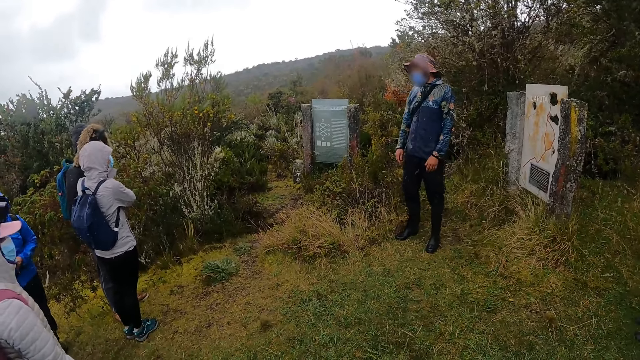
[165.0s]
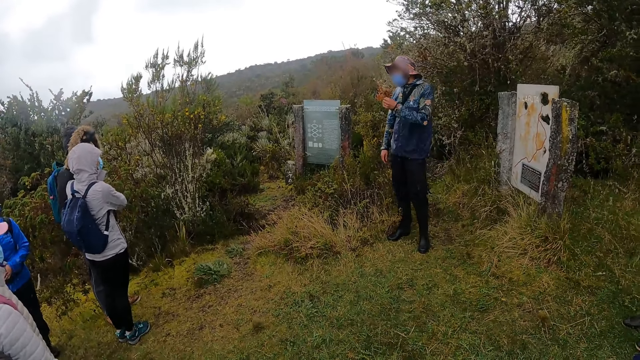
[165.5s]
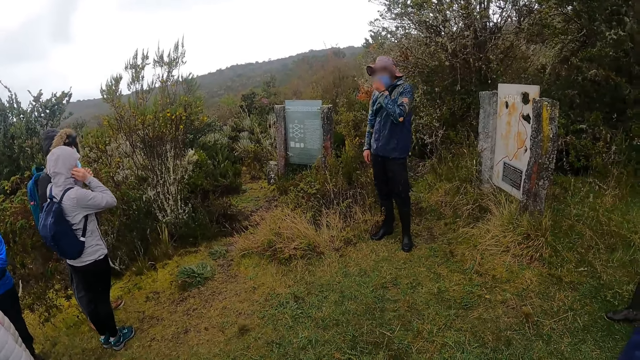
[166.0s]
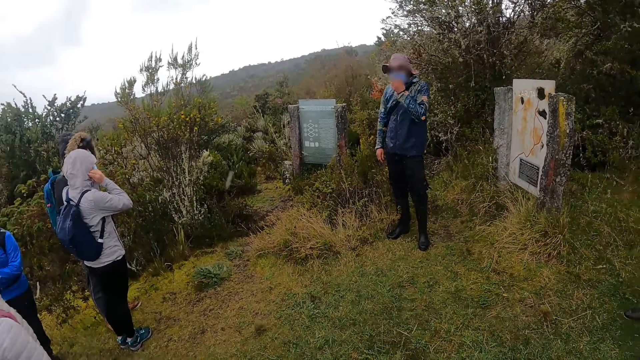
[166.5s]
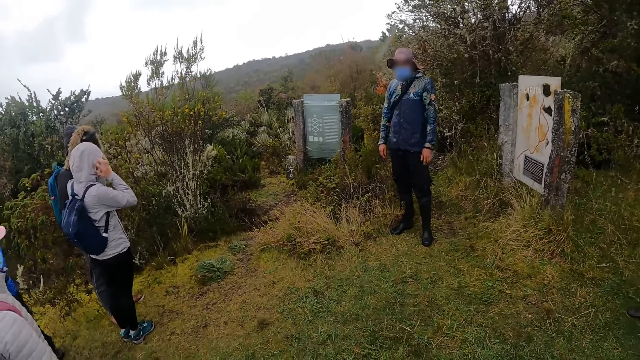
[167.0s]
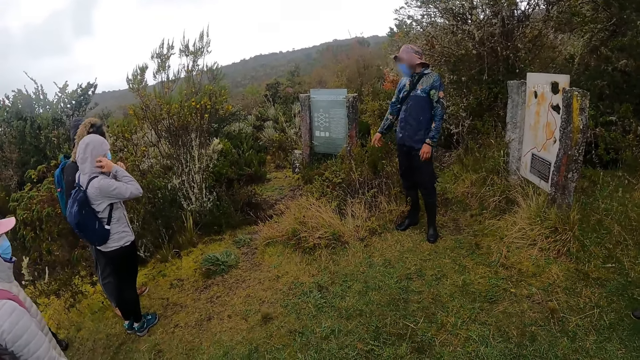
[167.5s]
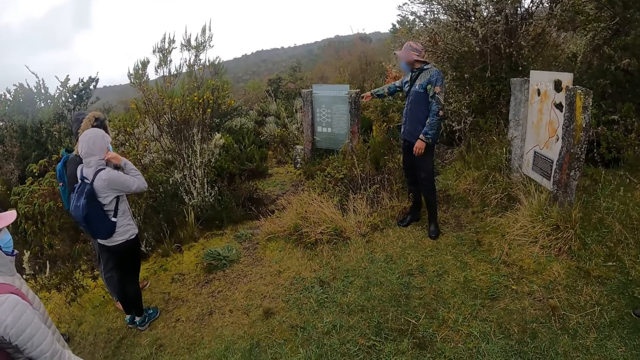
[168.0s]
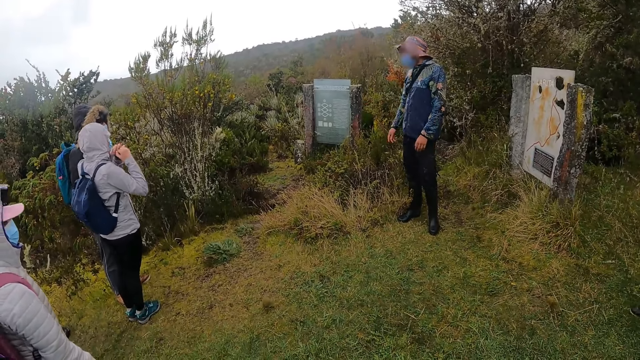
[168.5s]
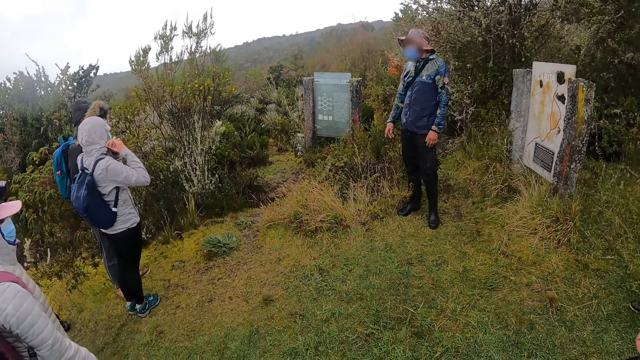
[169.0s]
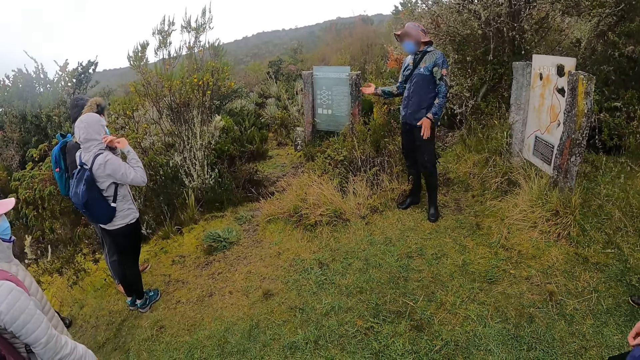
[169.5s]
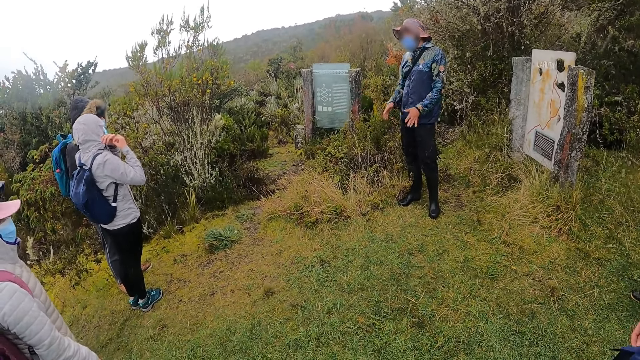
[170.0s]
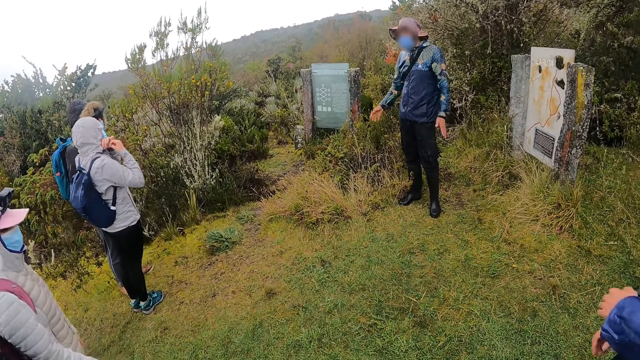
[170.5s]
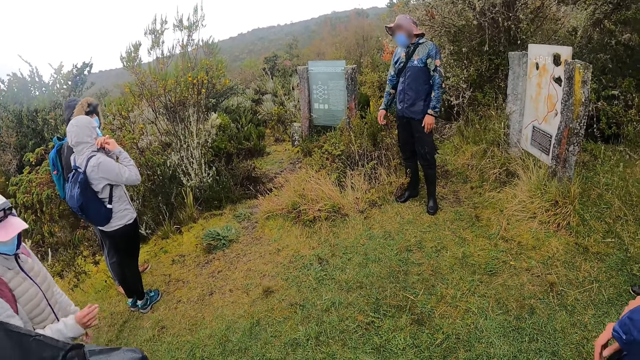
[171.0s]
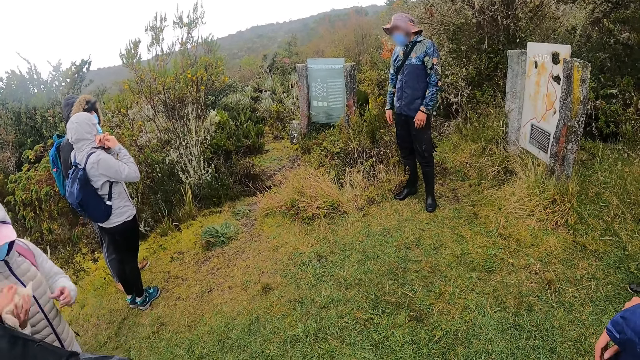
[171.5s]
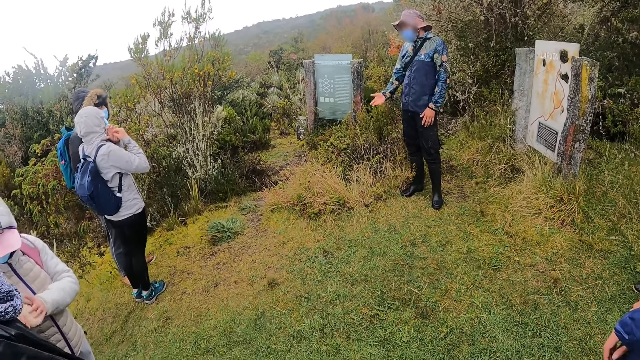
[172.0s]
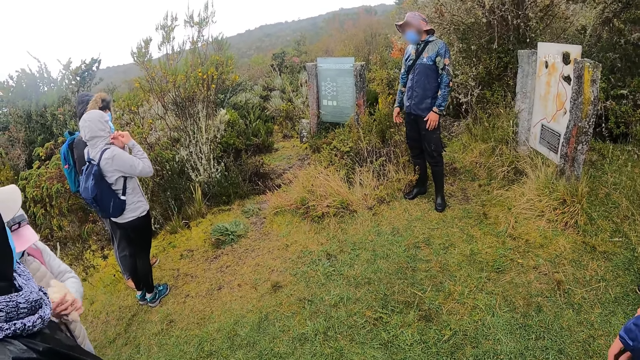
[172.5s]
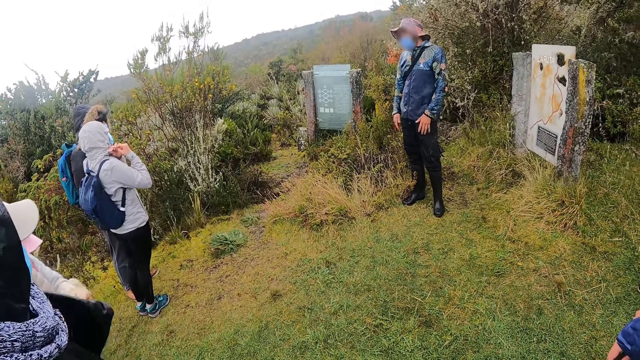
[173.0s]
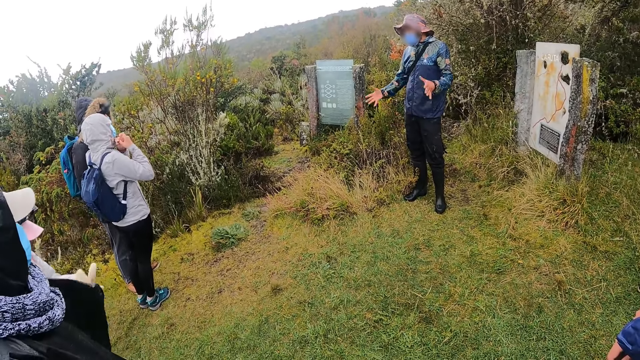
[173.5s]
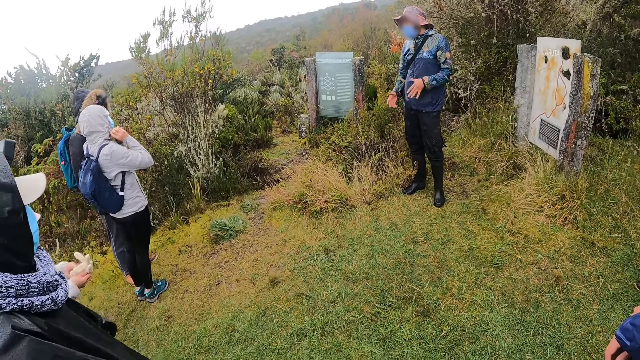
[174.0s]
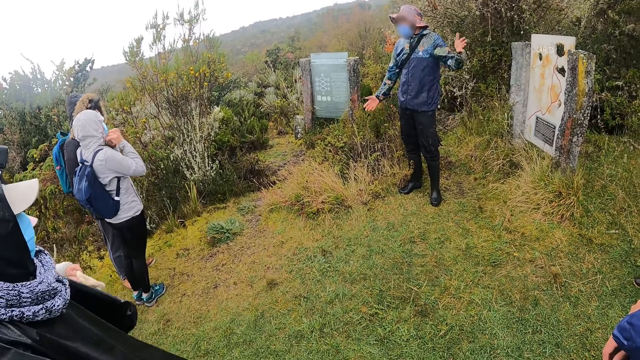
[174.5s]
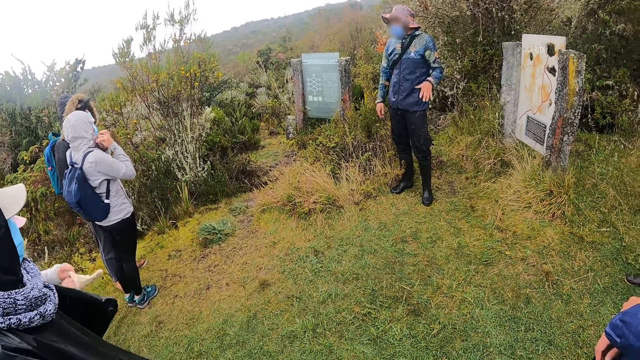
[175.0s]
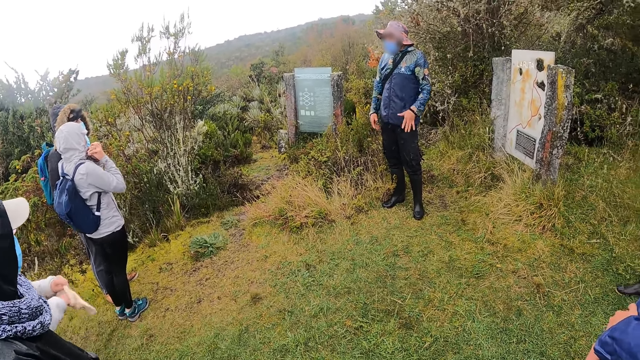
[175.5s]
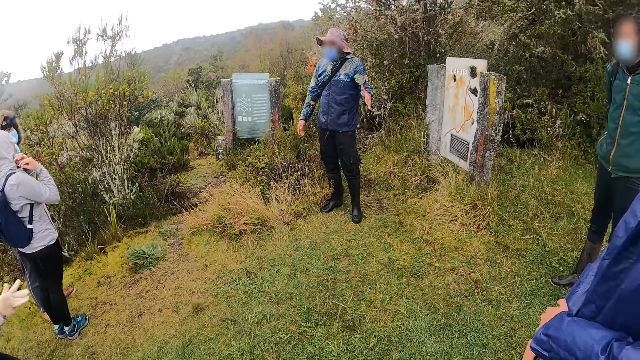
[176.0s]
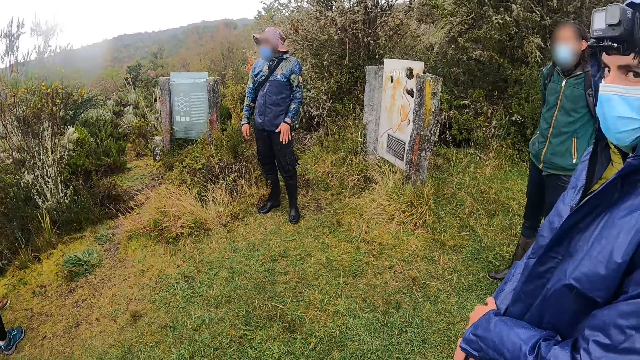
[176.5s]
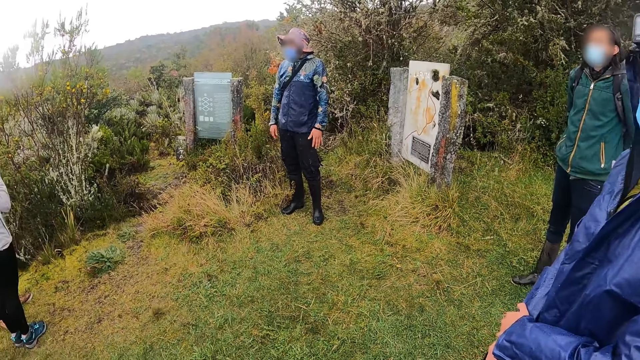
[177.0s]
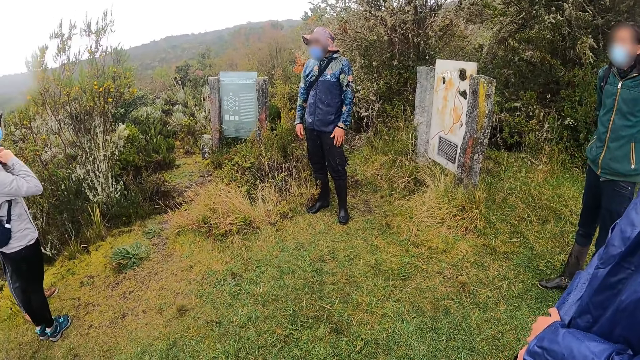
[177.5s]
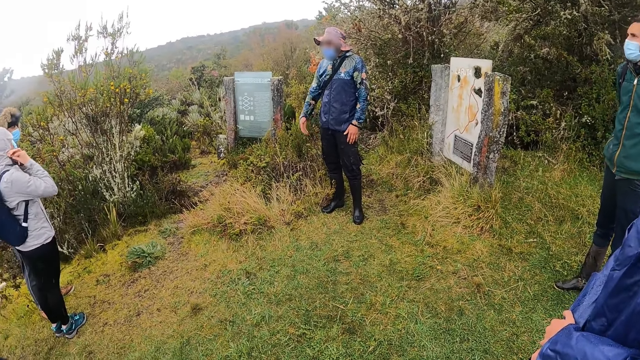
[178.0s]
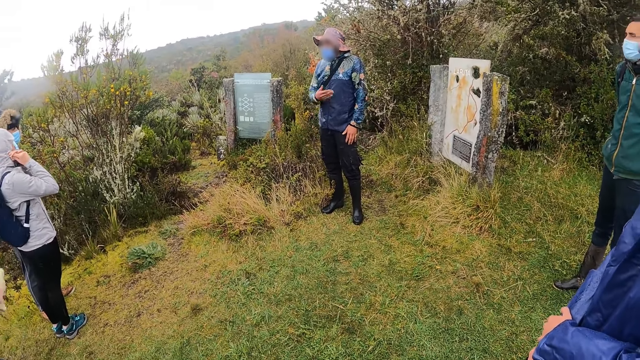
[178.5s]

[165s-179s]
A man adjusts the facemask on his face with his left hand. A woman touches the hoodie of her jacket with her right hand, pulls the drawstring in the hoodie of her jacket with her right hand, and knots the drawstring in the hoodie of her jacket with her hands. Another woman collects a pair of gloves from another man with her hands. The other woman wears the glove on her right hand with her left hand.

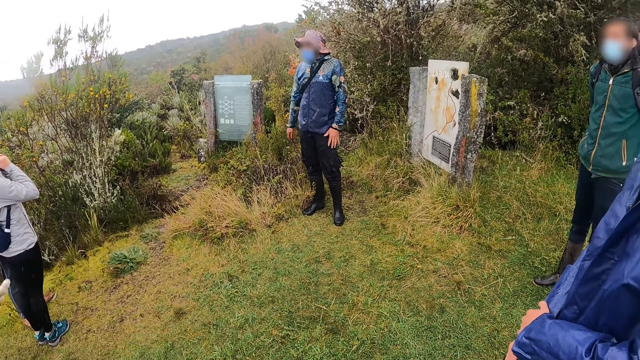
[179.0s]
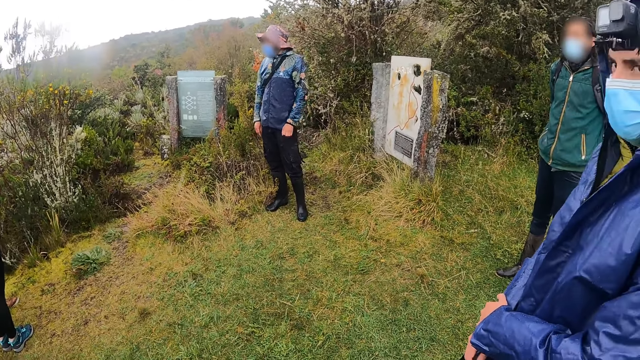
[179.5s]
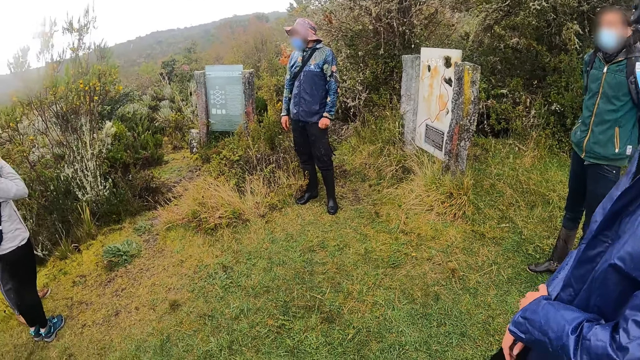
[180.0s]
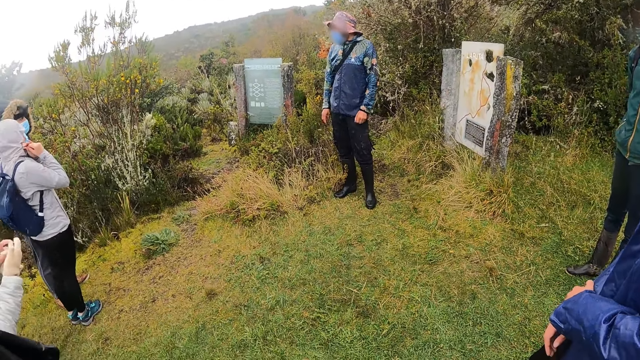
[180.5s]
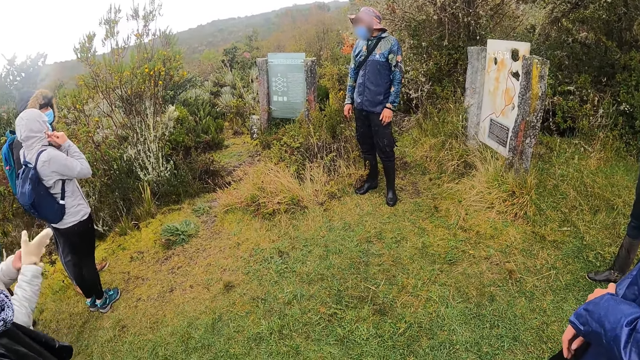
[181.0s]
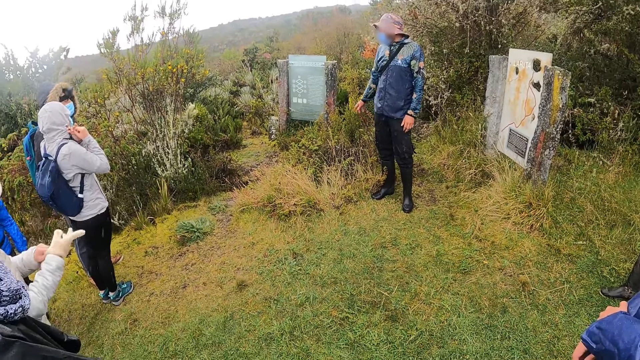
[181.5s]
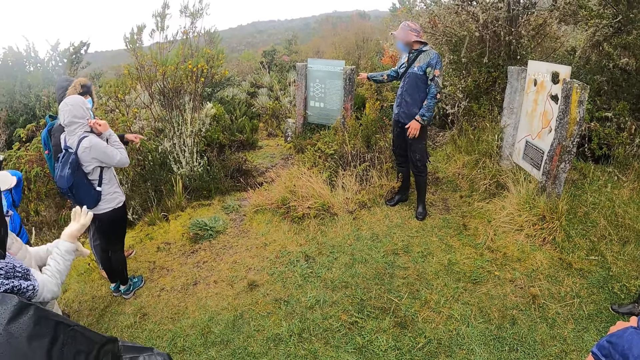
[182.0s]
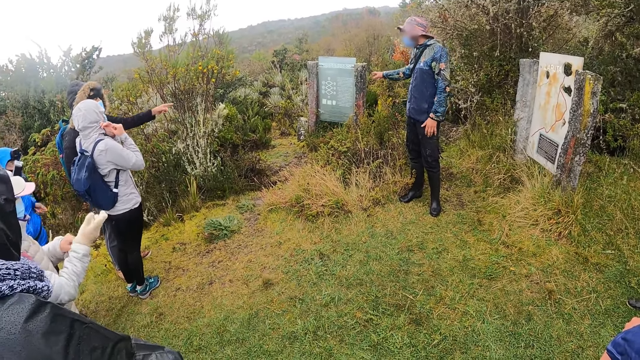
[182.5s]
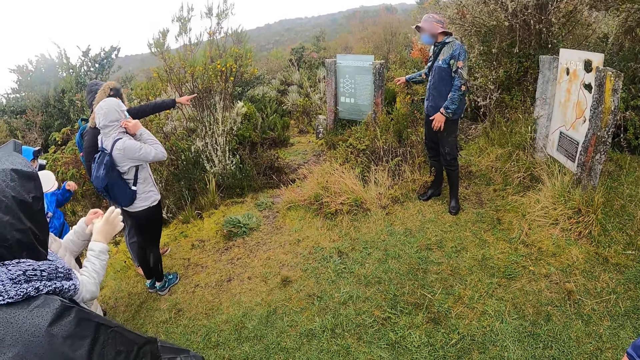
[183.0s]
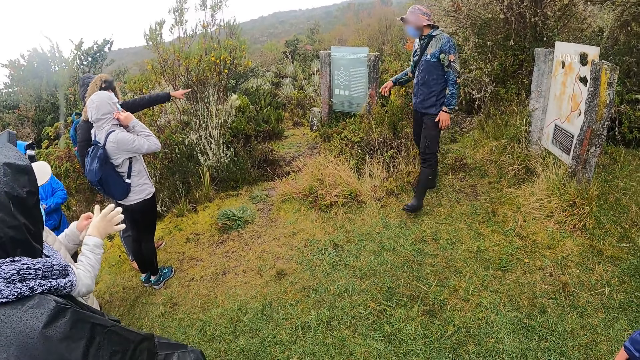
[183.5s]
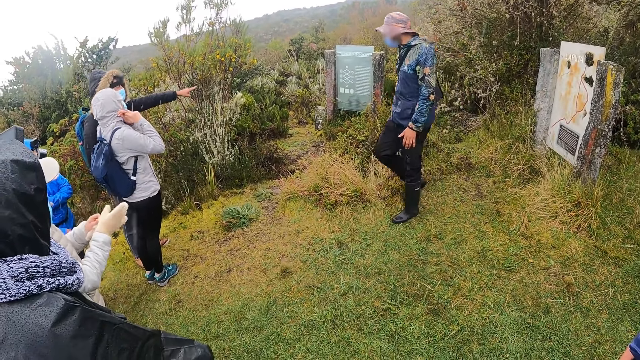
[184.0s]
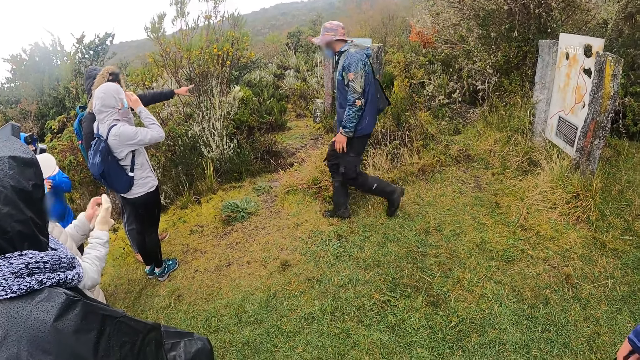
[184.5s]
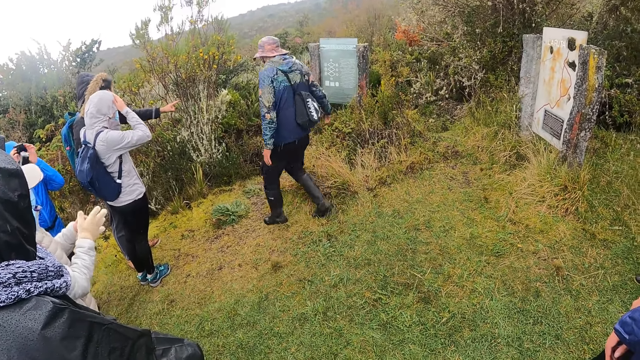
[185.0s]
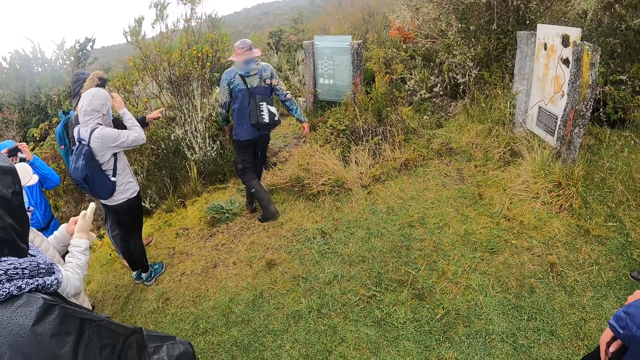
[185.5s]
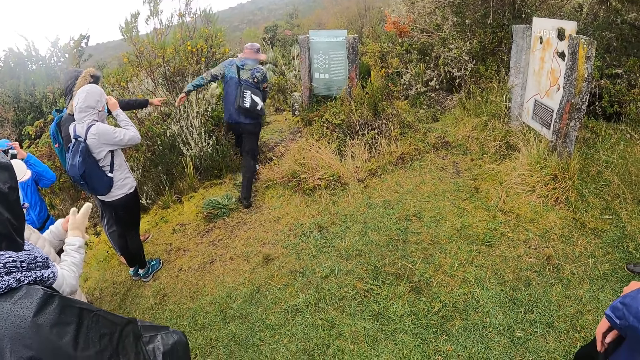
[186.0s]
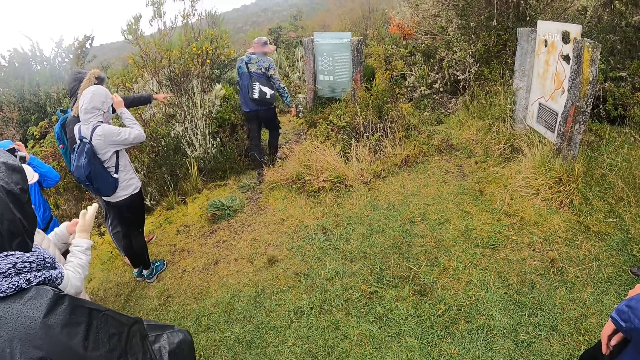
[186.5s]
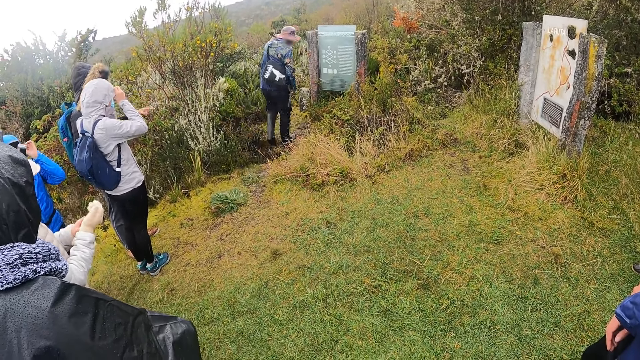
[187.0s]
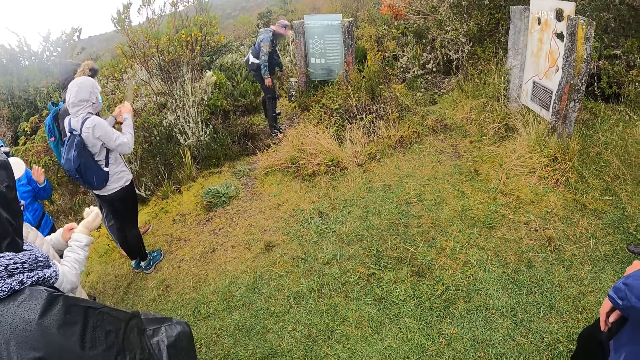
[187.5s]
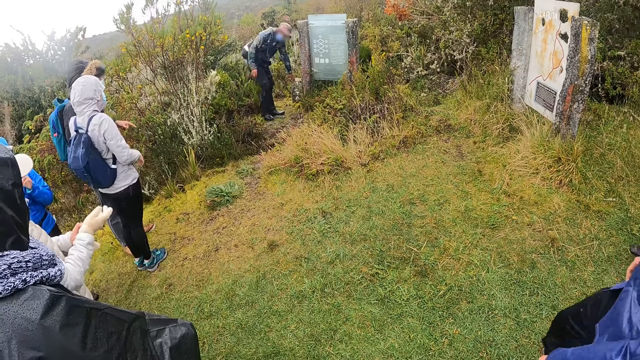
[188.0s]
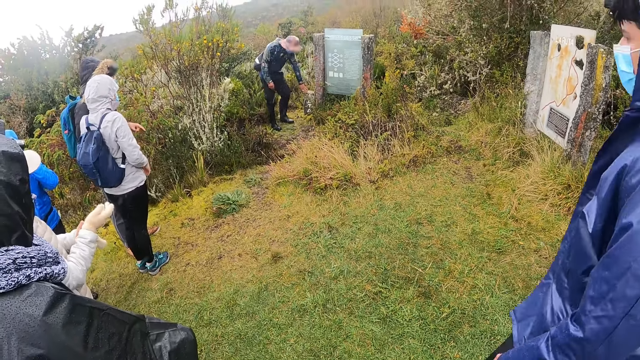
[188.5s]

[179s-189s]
A woman removes a backpack from her back. Another woman adjusts the hoodie of her jacket with her hands. The first woman adjusts a camera on her head with her hands. A man touches a sign post with his left hand.
